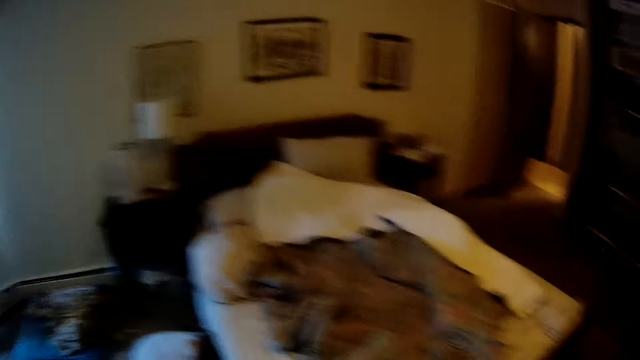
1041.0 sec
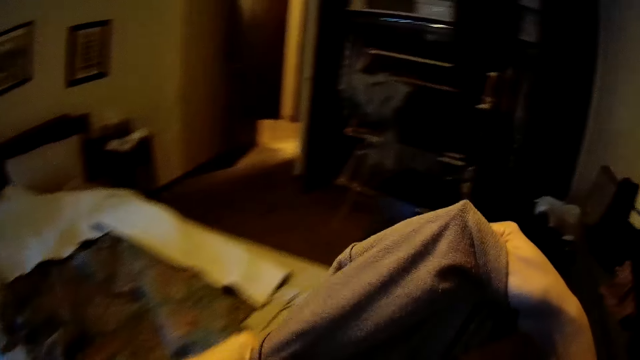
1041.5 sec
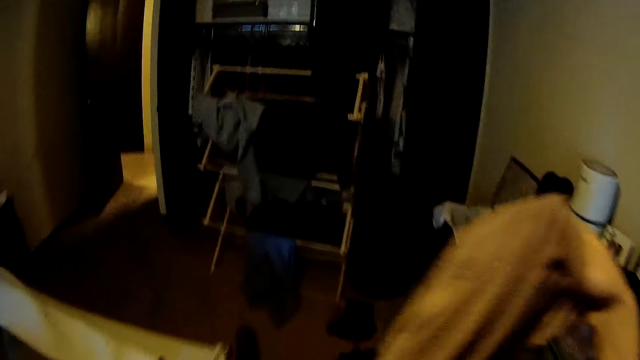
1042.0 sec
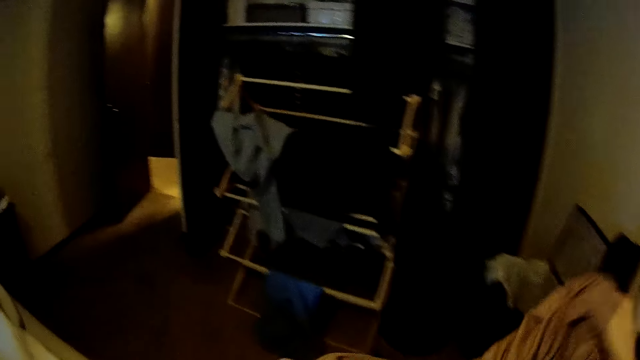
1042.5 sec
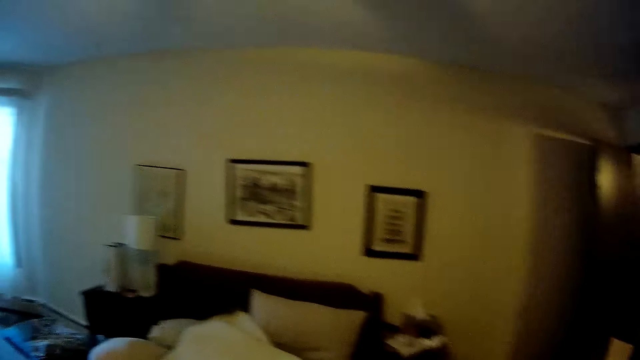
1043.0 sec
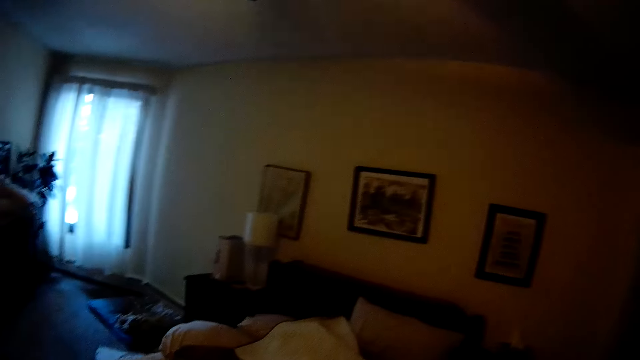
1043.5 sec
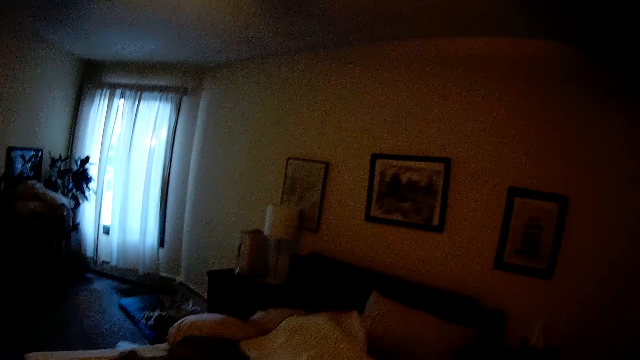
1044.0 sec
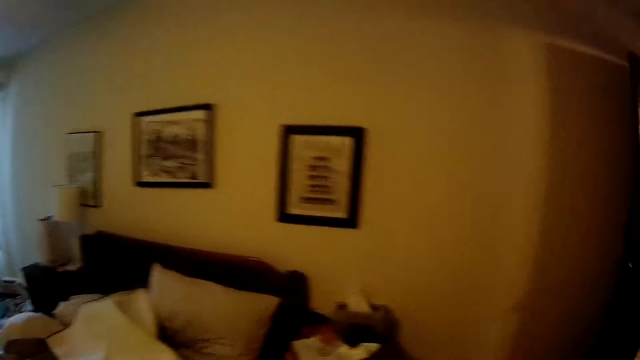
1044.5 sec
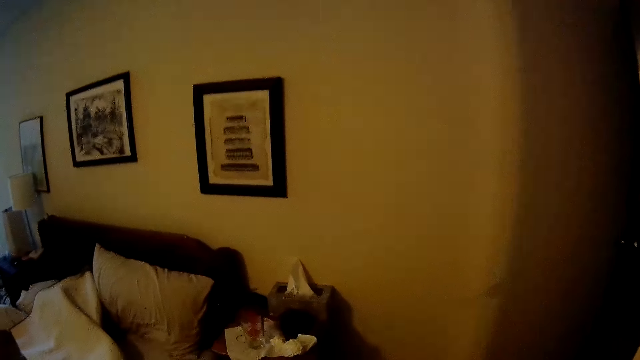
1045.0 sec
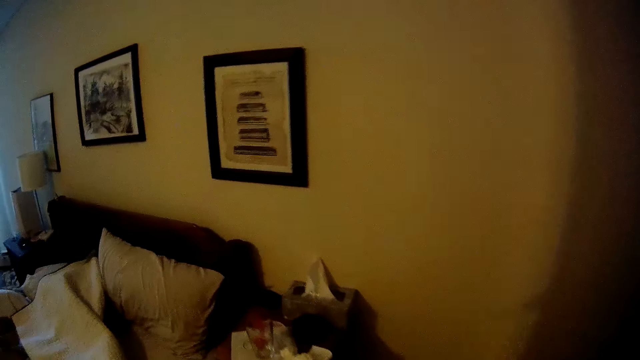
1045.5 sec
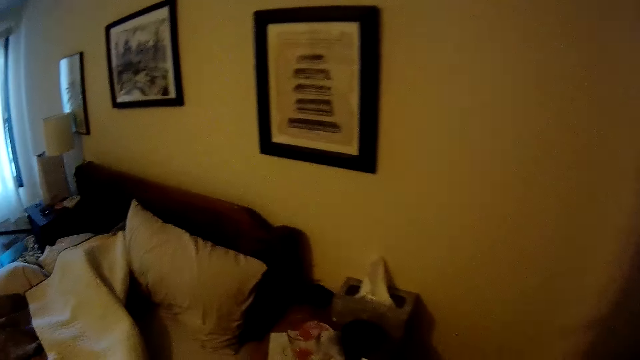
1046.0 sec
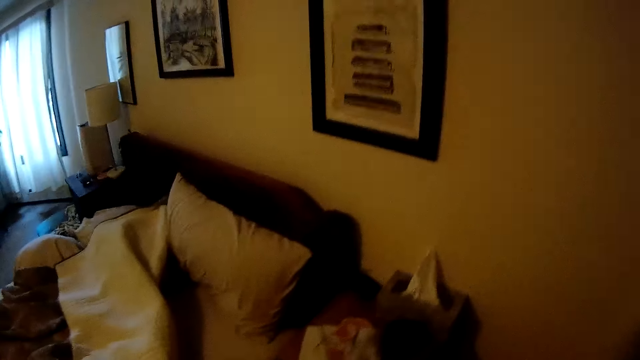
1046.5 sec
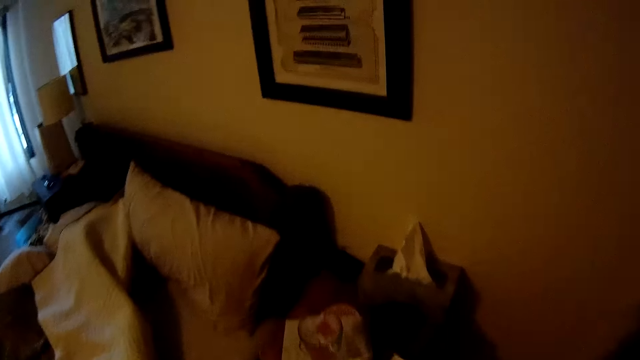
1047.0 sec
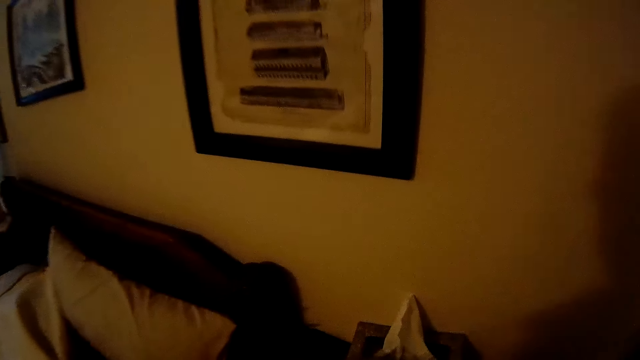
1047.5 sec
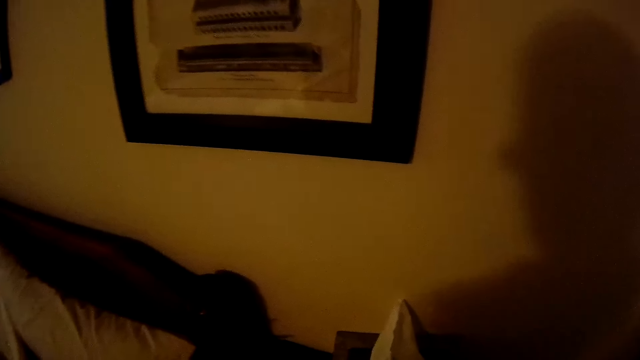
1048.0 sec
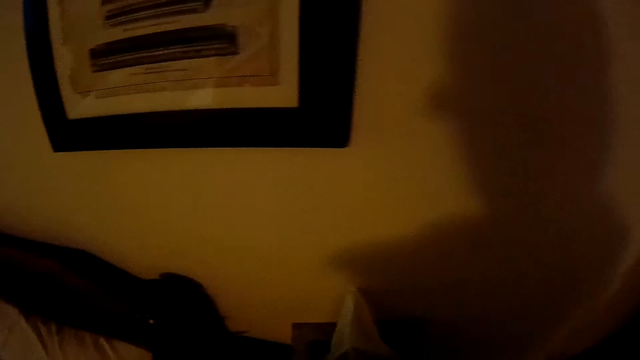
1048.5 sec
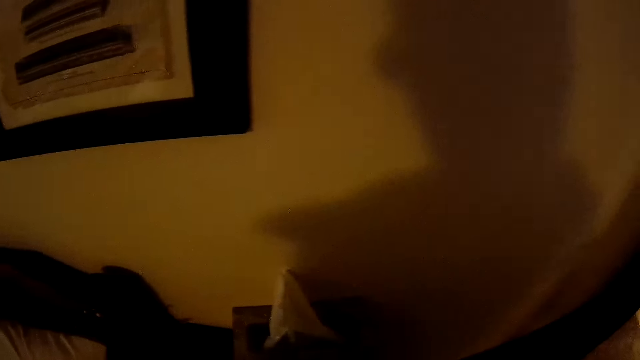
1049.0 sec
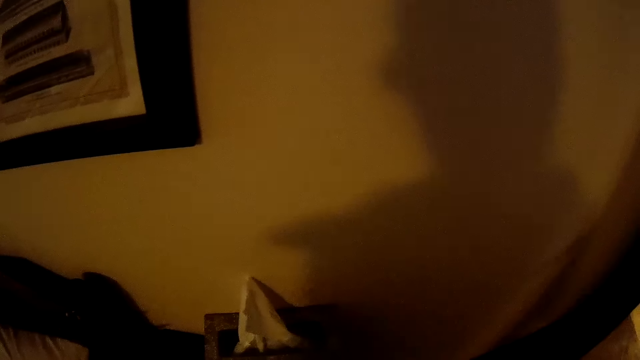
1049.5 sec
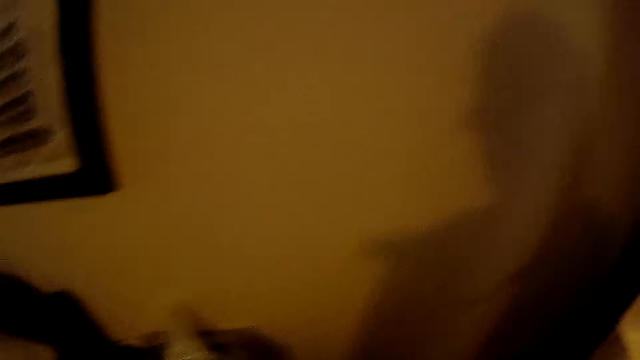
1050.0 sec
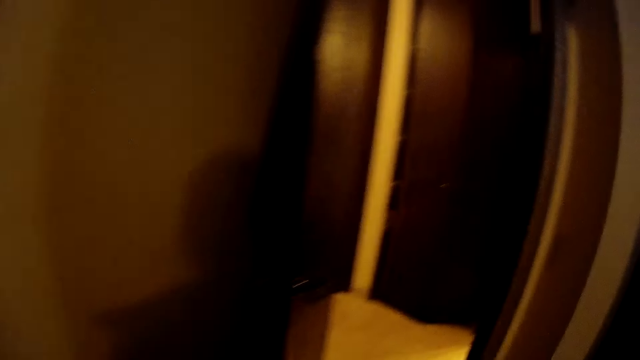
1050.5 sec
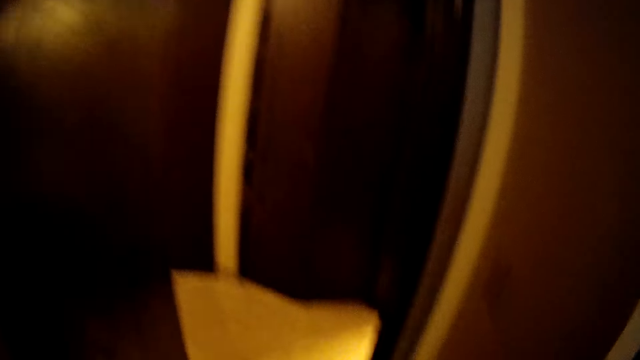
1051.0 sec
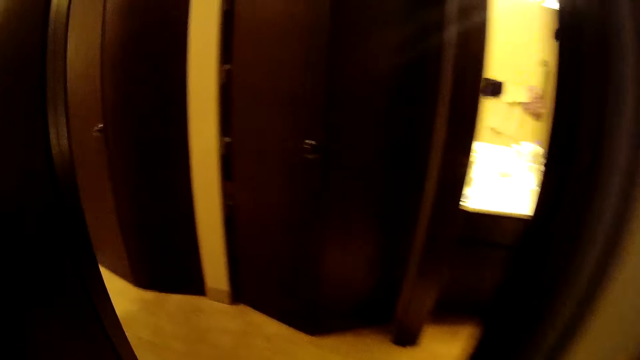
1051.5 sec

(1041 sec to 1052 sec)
The camera wearer lifts a piece of cloth with both hands.

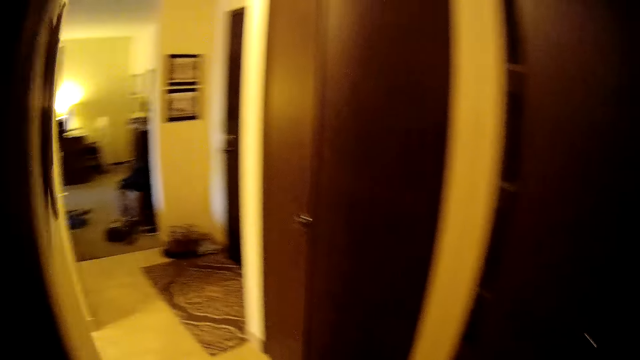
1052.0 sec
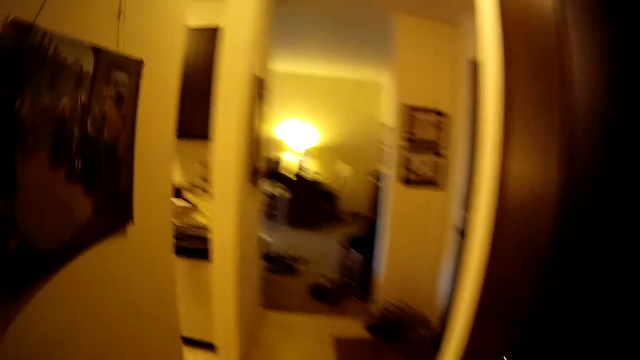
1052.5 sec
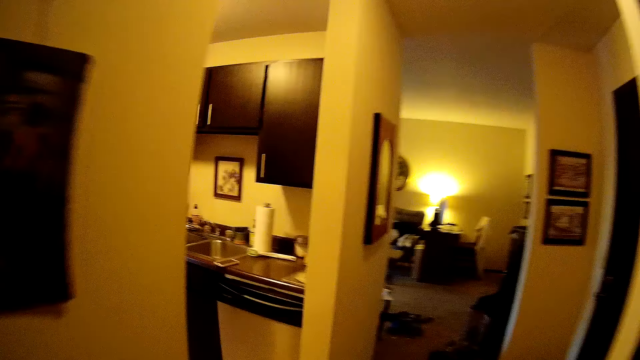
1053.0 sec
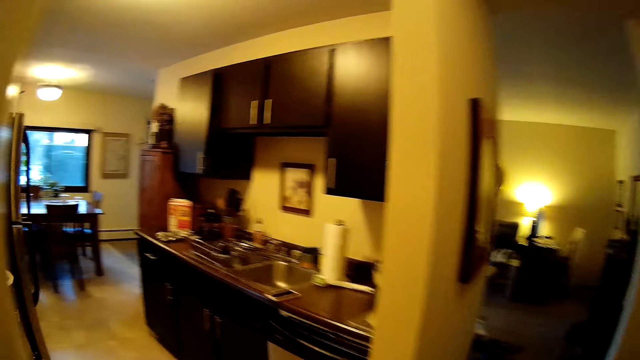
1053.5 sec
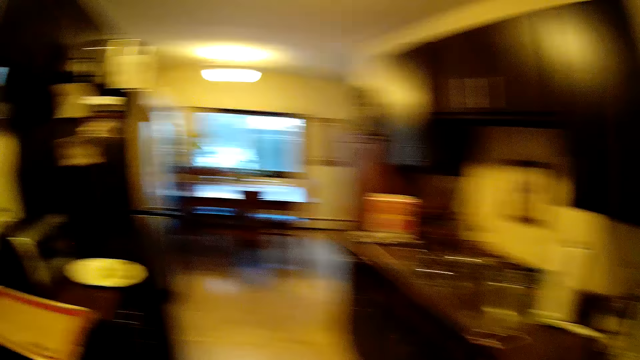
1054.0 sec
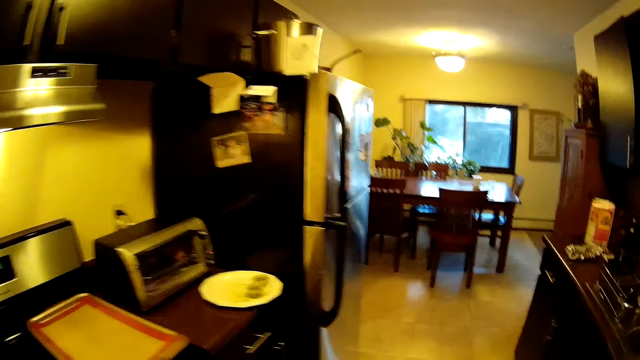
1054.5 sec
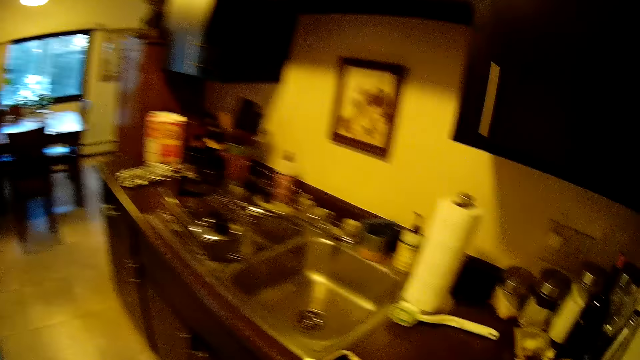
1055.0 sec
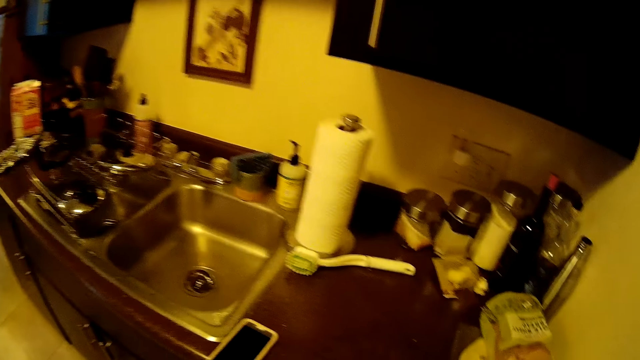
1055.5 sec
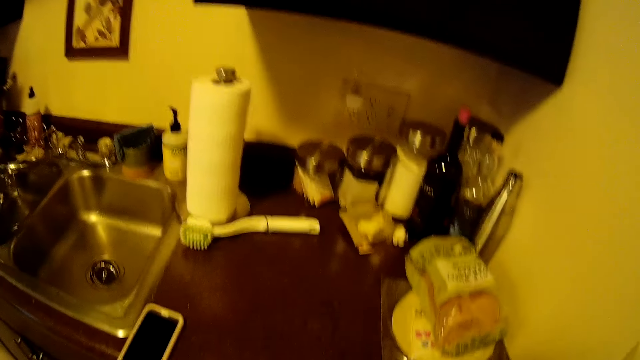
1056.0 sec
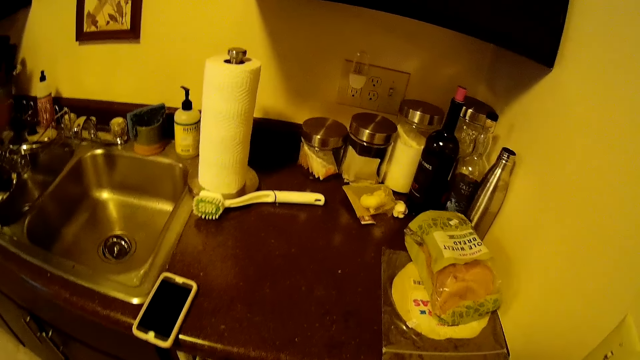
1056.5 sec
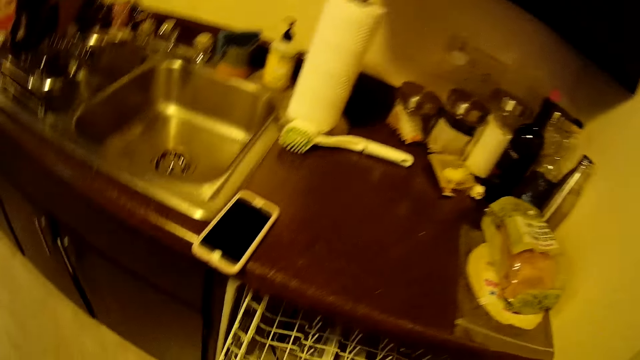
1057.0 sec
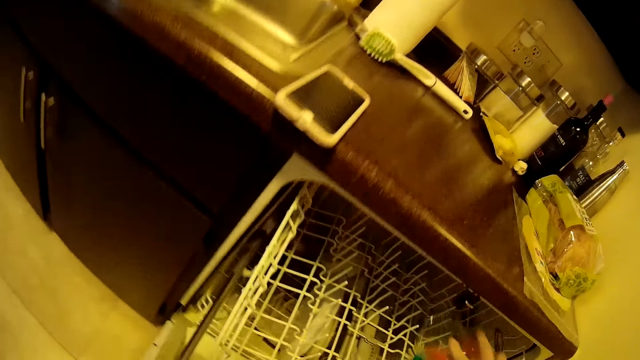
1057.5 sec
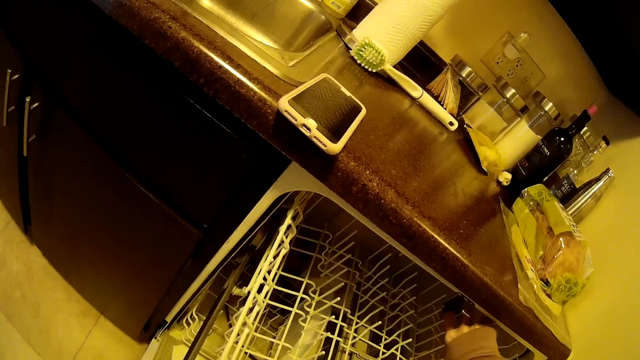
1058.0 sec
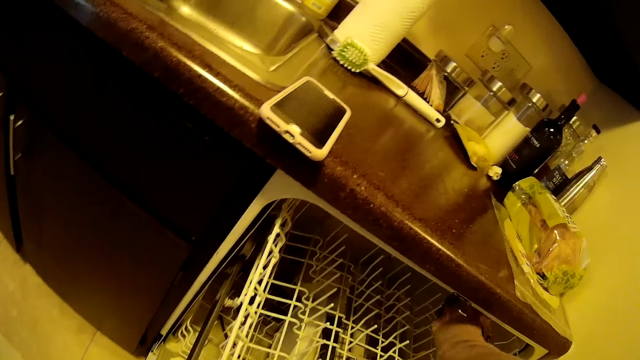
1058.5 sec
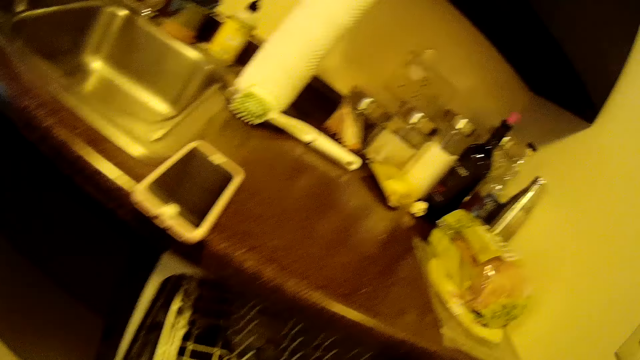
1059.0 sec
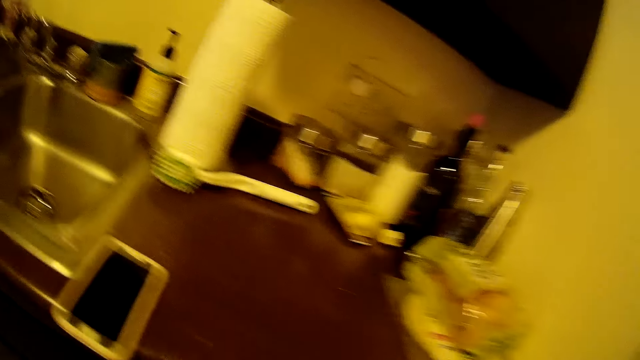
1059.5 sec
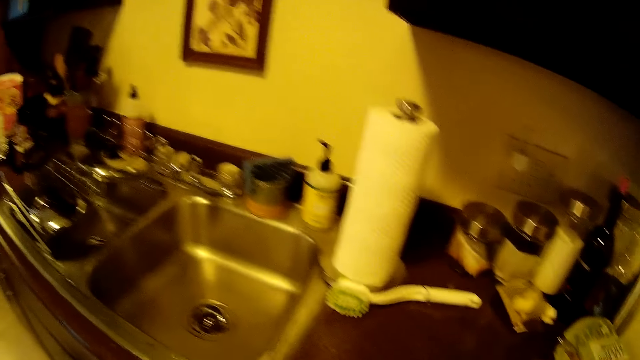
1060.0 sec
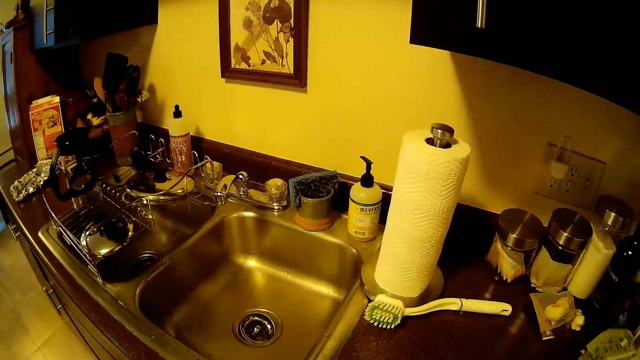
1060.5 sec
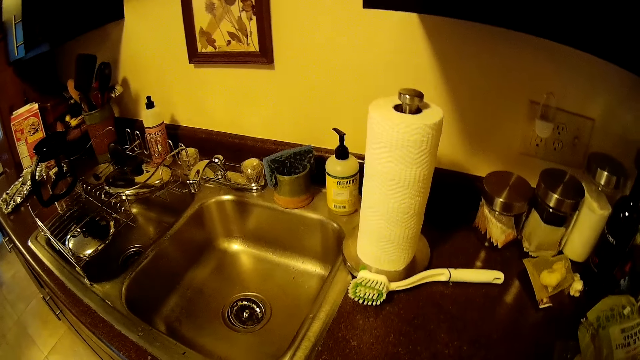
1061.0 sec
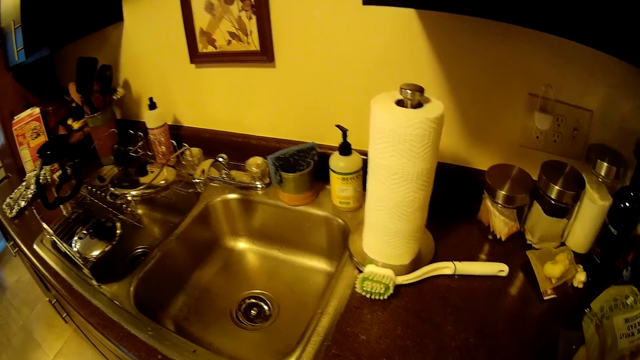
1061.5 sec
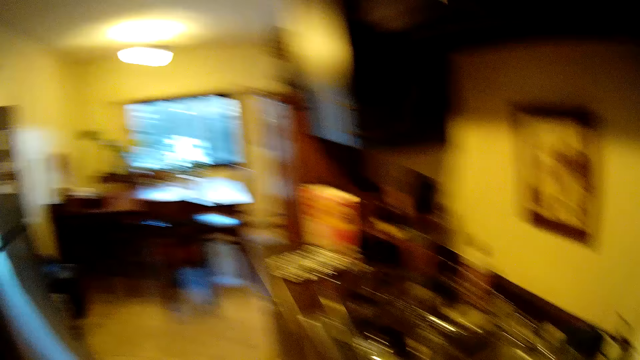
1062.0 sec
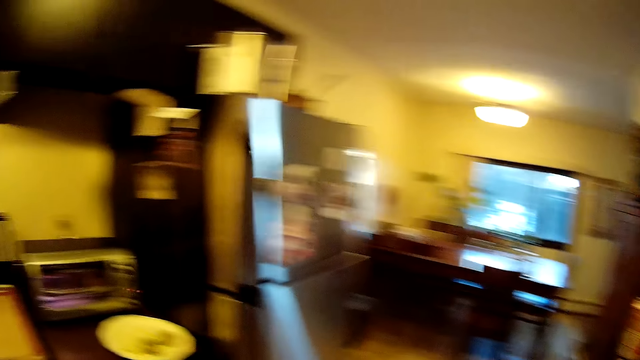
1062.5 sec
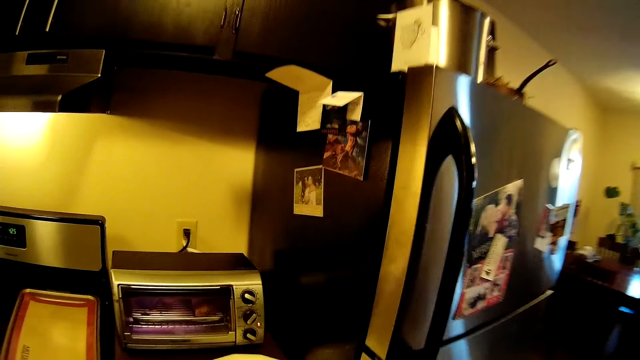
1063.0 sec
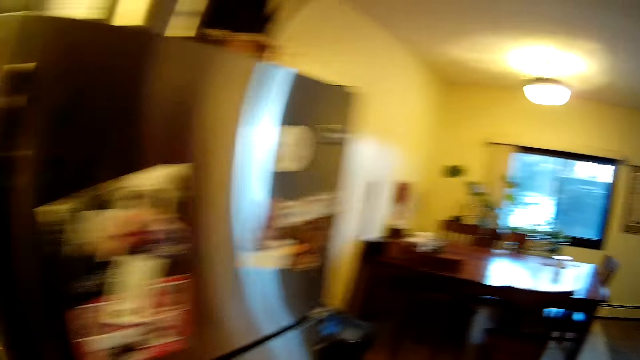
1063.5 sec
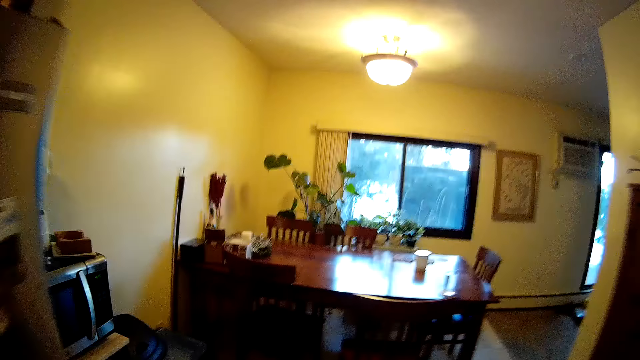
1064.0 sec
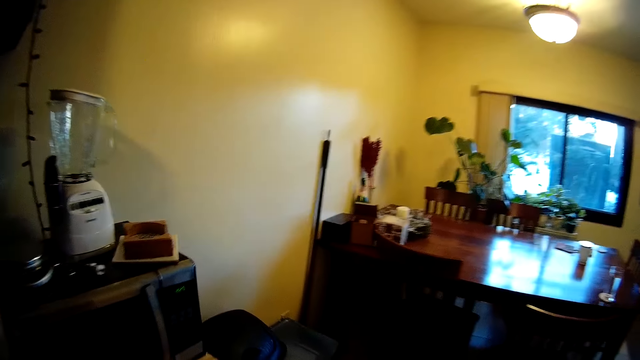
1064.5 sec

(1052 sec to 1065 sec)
The camera wearer enters the kitchen cooking area from the room. They put a glass cup in a rack.
